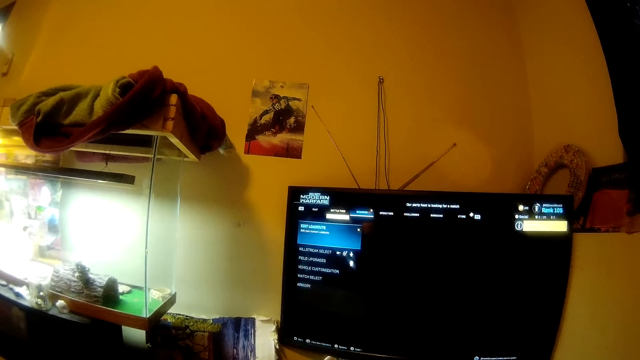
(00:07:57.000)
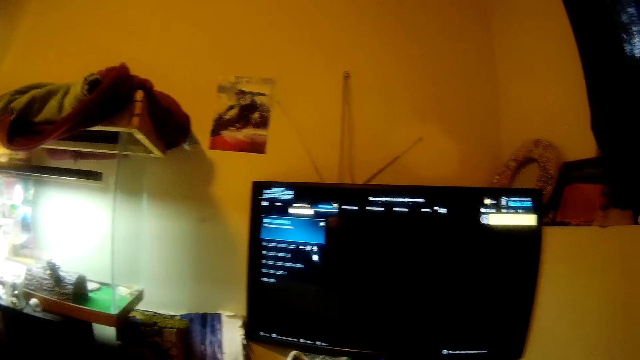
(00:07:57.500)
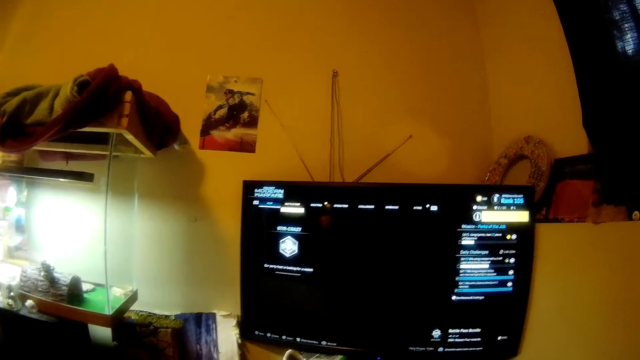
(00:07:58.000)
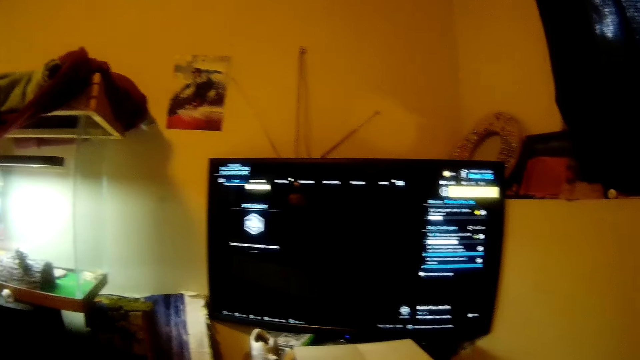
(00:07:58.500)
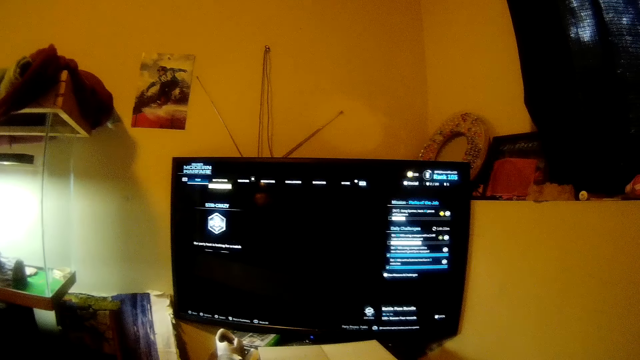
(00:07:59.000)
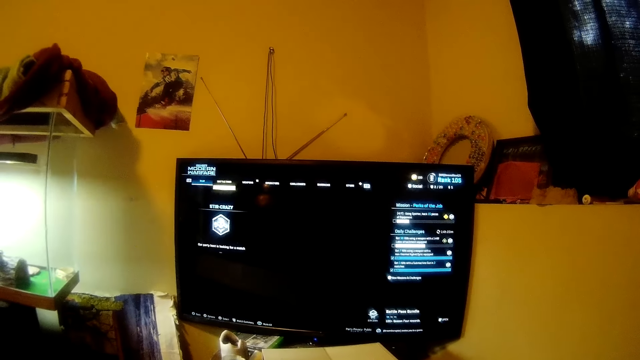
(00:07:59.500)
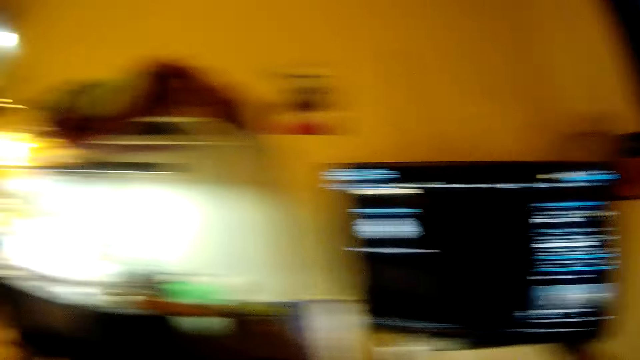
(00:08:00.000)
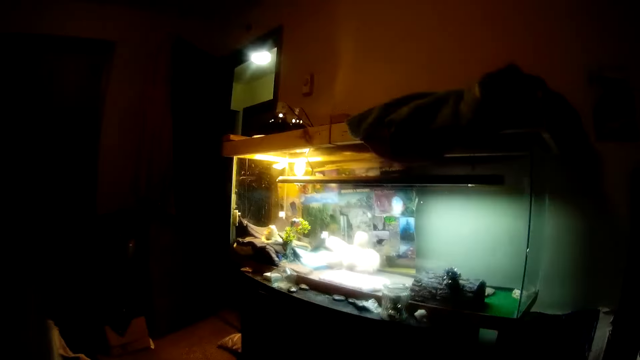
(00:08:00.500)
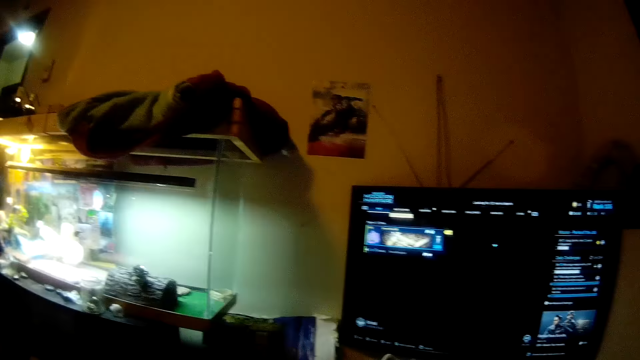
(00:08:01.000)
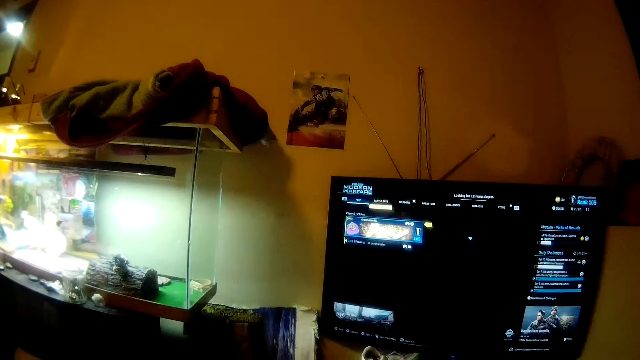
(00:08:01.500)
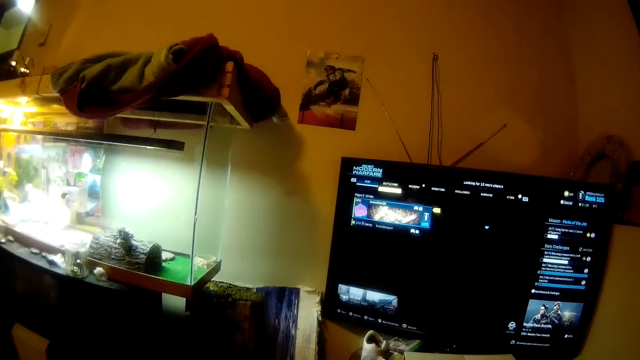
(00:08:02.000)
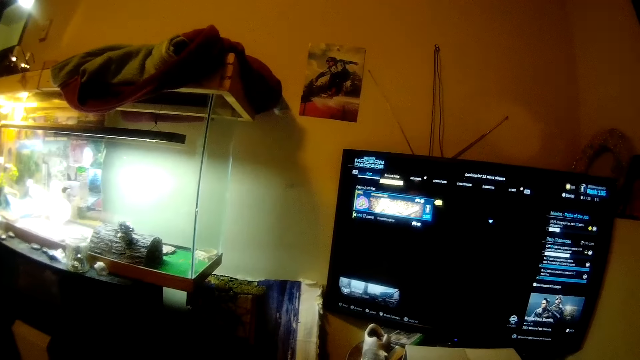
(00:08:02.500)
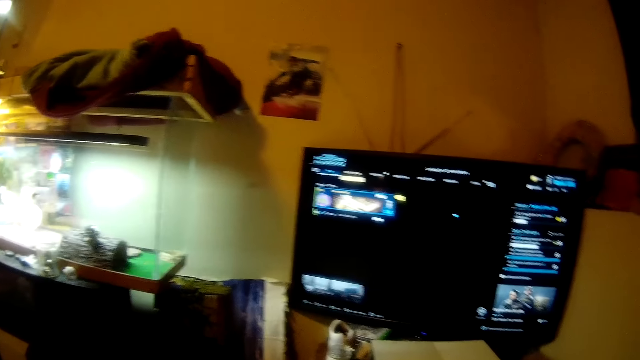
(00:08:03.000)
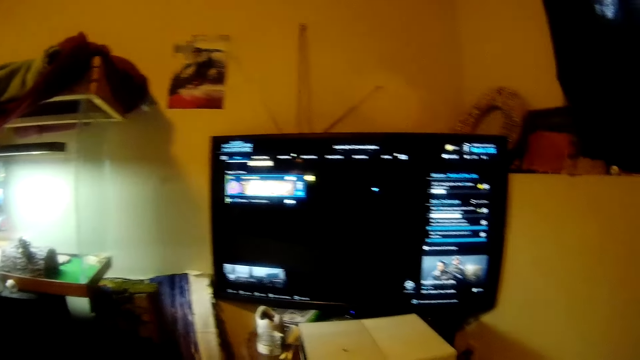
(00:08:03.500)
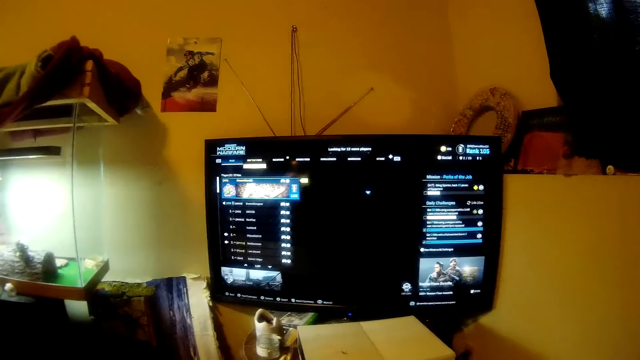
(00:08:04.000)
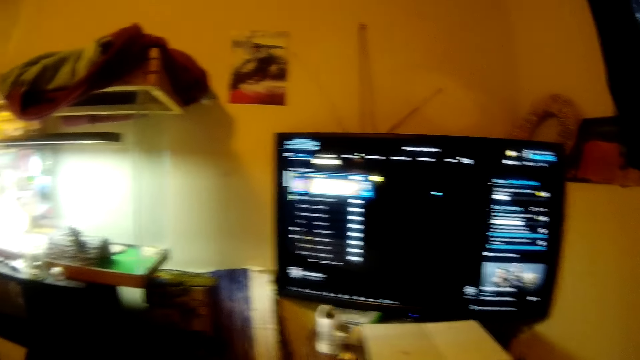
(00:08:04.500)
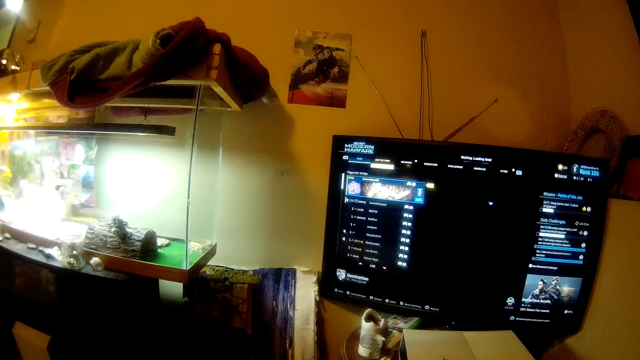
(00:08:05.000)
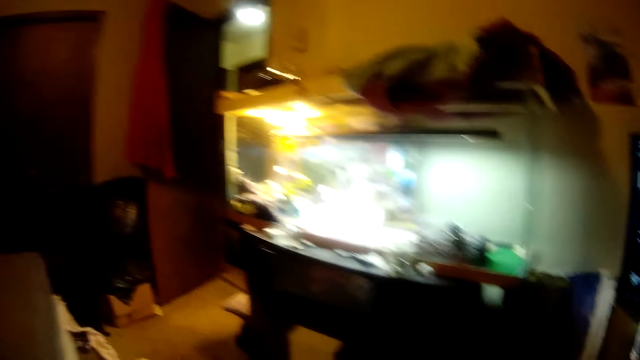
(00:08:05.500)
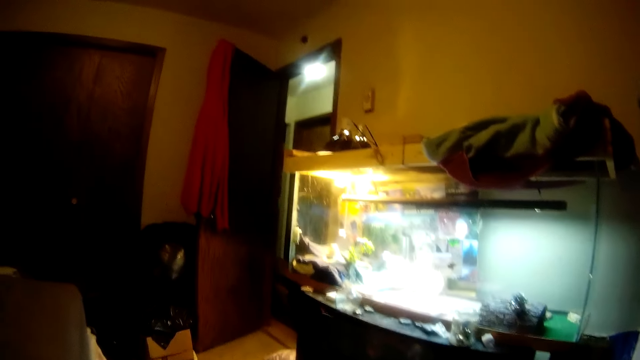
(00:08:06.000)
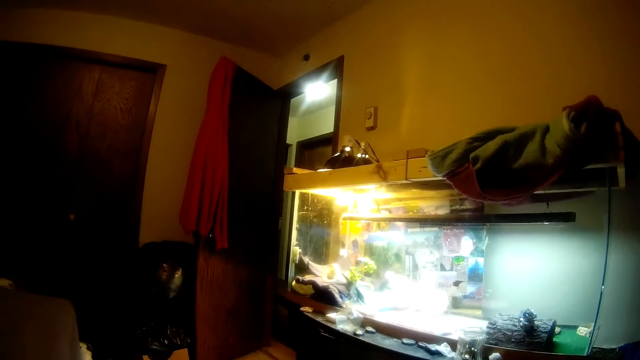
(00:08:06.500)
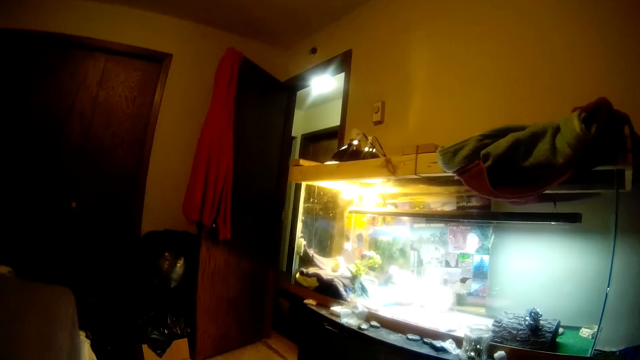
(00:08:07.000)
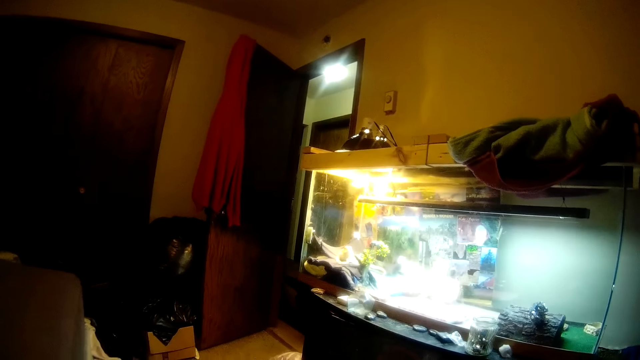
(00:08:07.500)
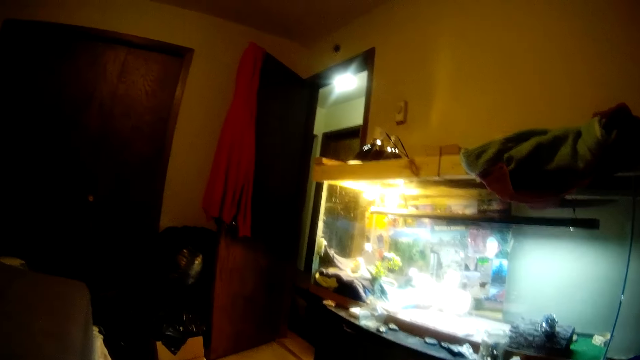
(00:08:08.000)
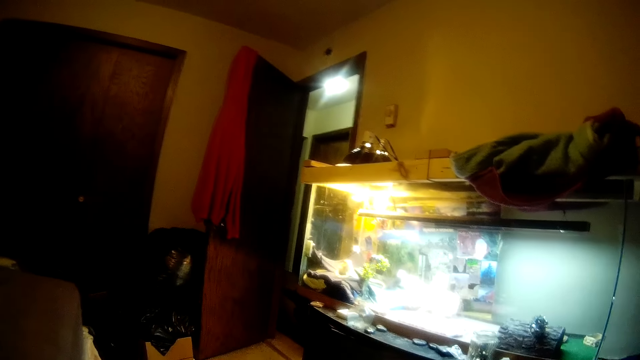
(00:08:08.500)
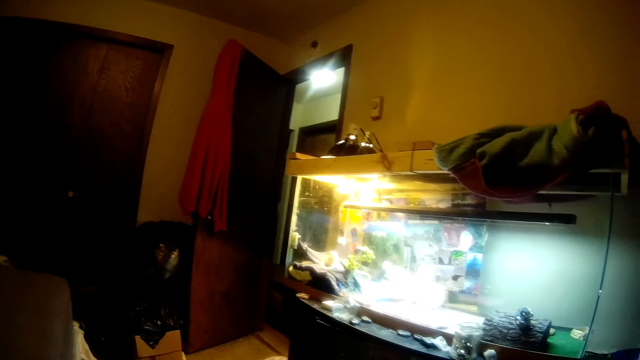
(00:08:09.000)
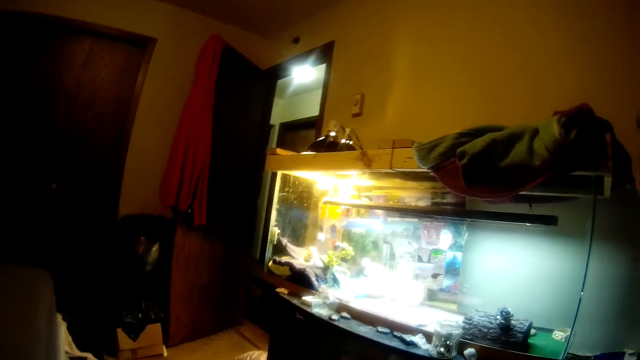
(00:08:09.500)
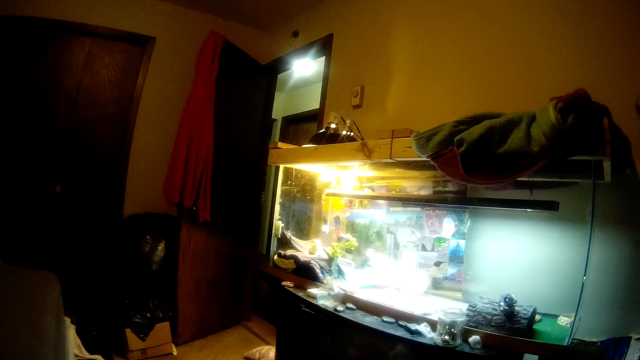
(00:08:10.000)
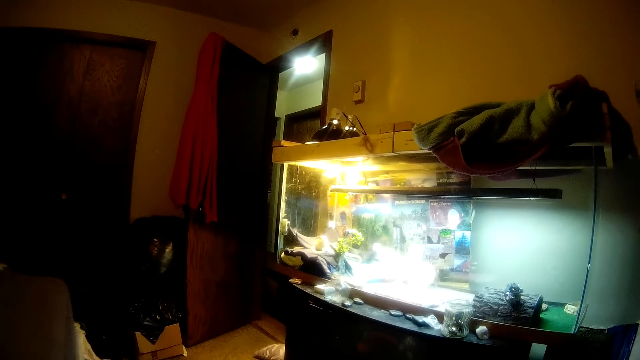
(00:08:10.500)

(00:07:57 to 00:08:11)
The camera wearer turns the head left. They look around the room. They turn the head right. They watch the game on the TV. They turn the head left. They look around the room. They stare at the aquarium.

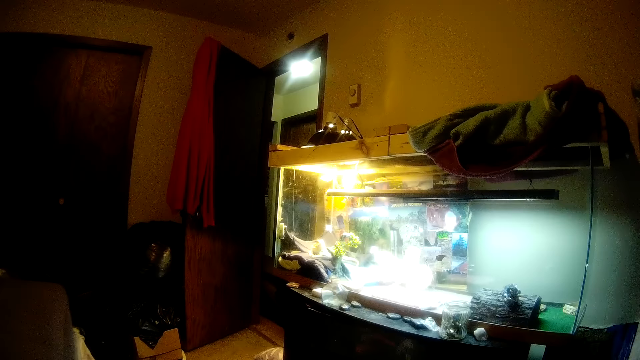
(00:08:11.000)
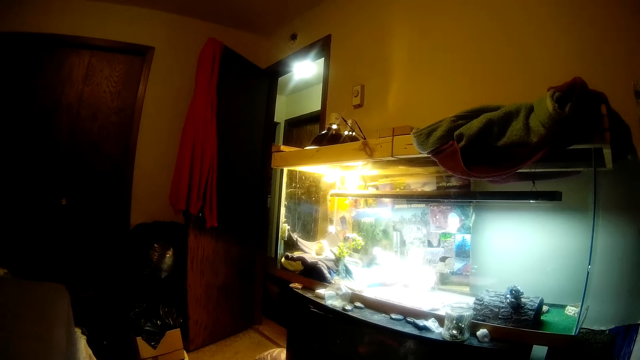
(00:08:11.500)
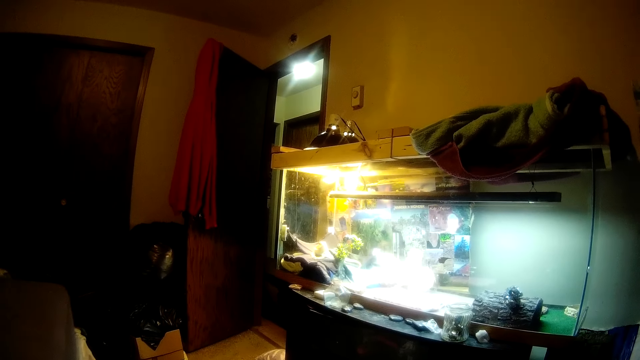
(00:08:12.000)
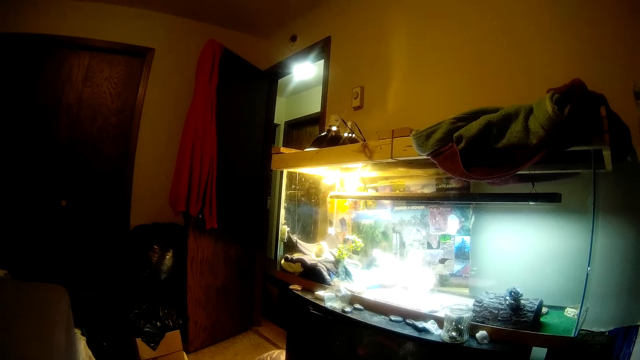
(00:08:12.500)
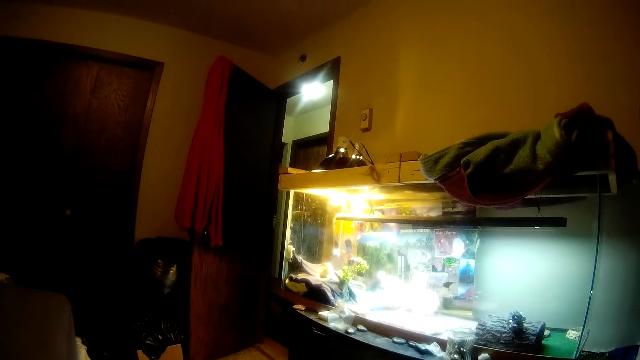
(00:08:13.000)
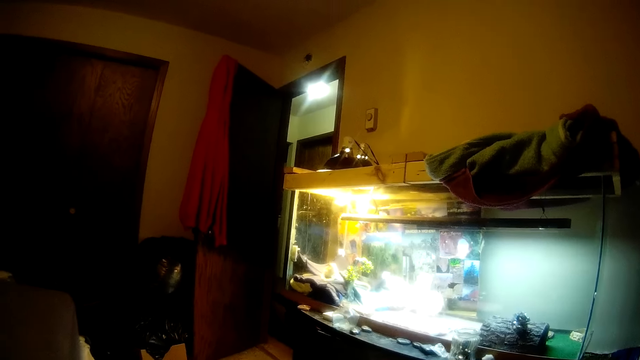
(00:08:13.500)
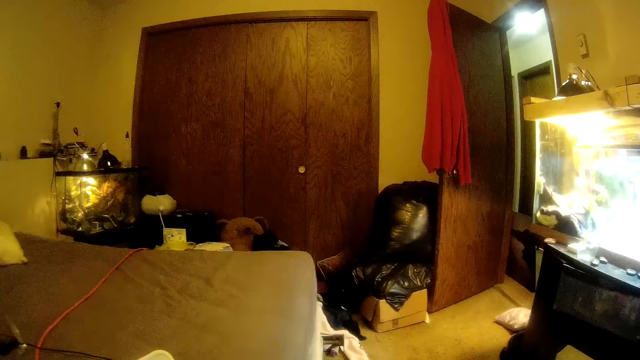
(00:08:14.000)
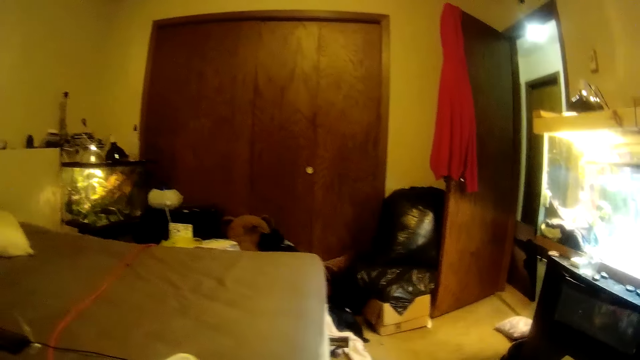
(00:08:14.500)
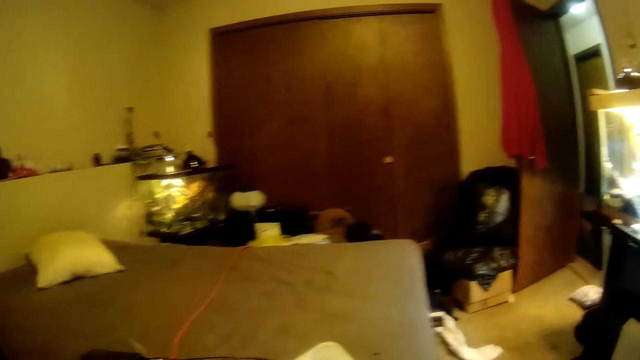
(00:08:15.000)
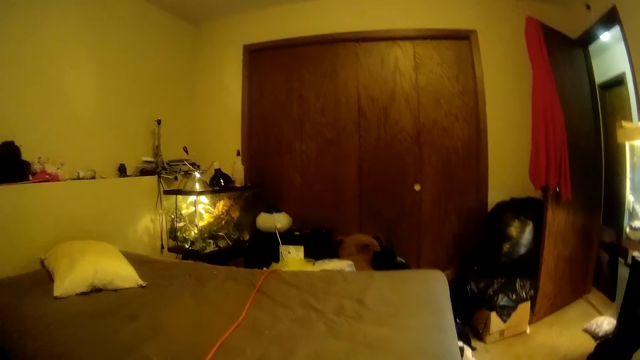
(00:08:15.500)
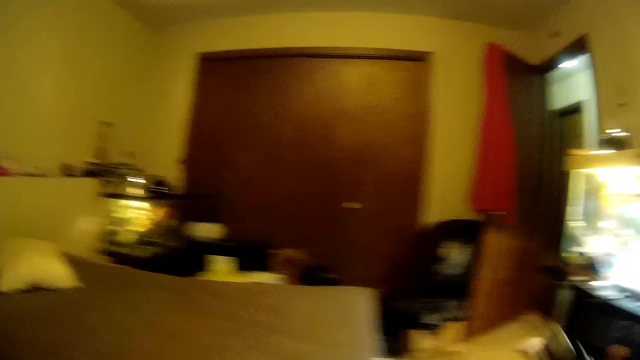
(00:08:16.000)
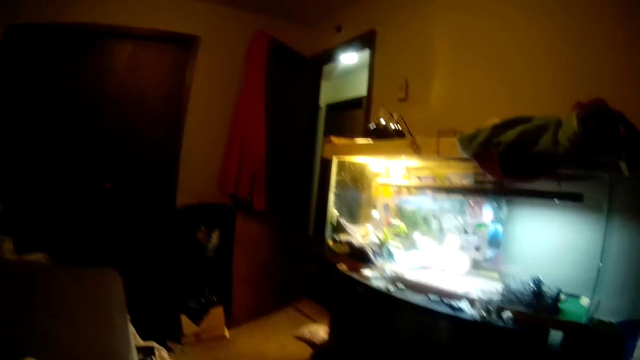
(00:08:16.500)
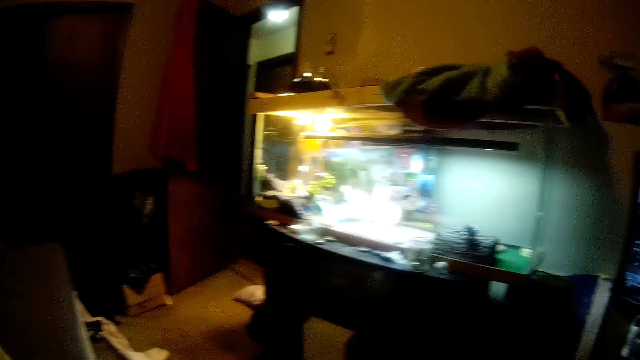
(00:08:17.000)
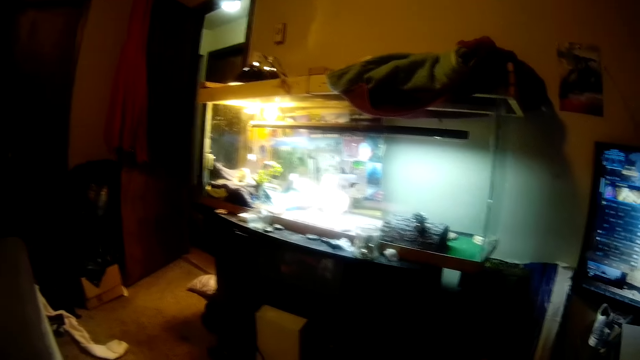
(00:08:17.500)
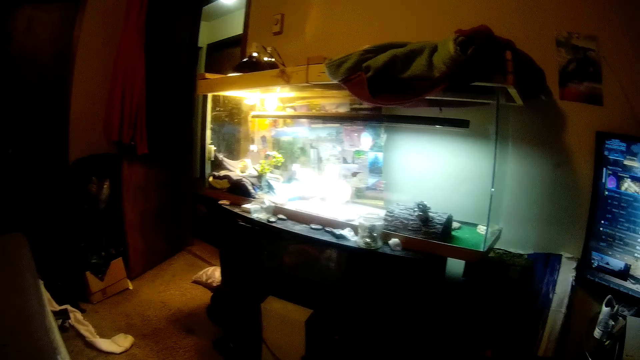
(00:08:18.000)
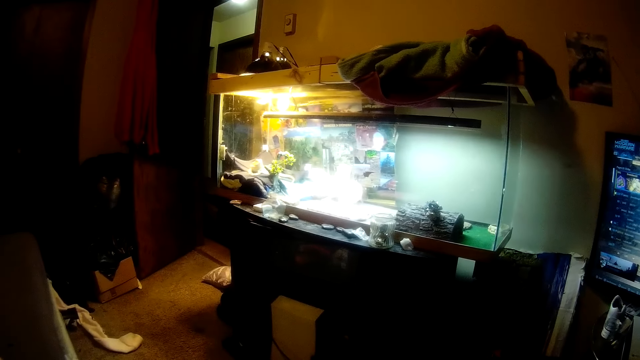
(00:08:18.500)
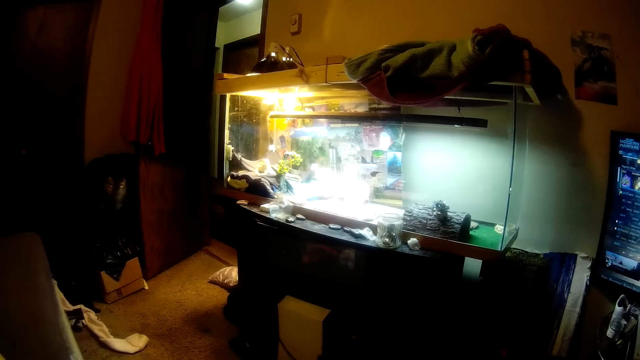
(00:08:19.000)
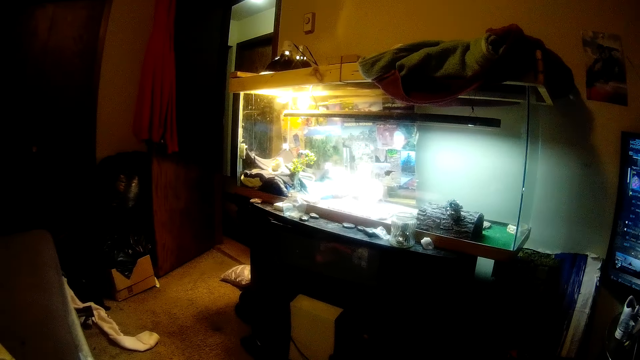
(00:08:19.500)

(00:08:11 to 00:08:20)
The camera wearer turns the head left. They stare at the bed. They swing a hand. They stare at the aquarium.
